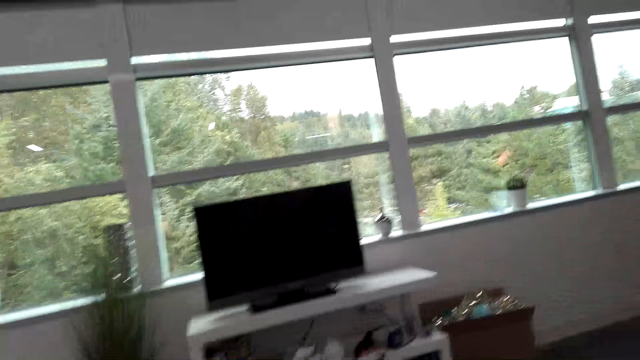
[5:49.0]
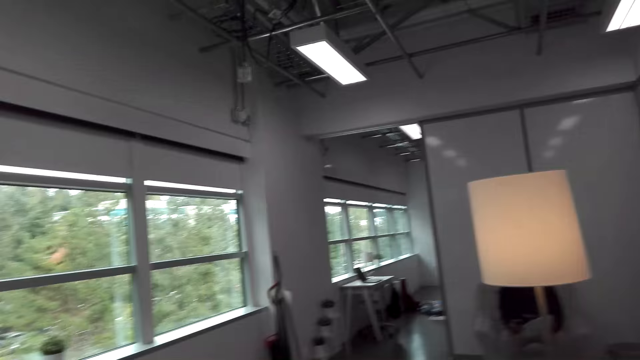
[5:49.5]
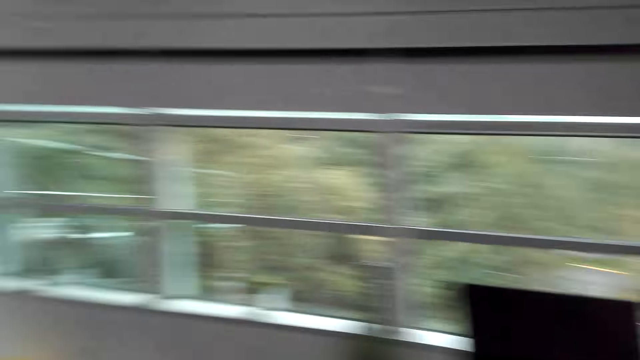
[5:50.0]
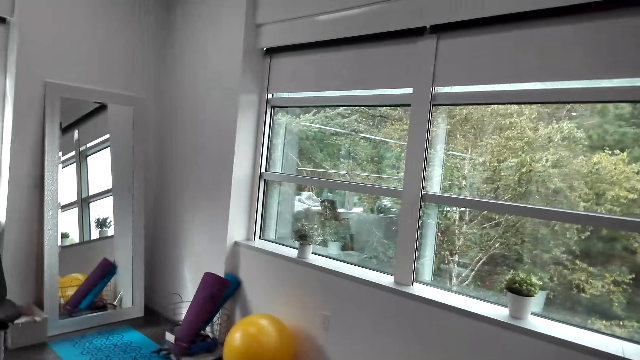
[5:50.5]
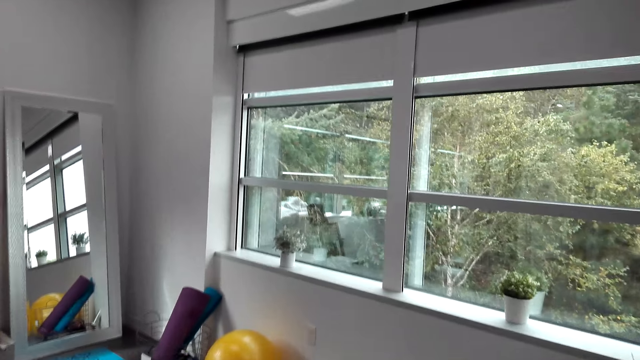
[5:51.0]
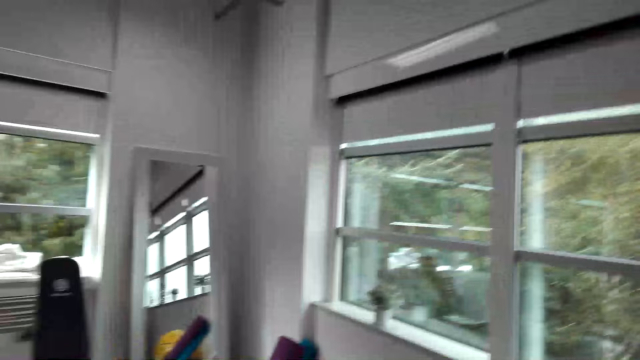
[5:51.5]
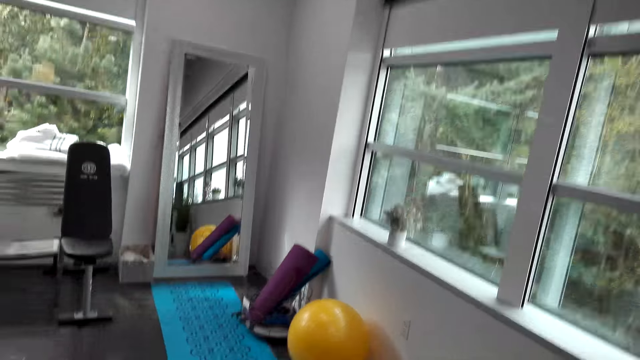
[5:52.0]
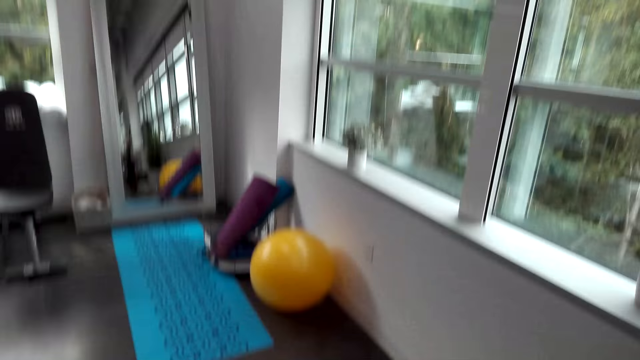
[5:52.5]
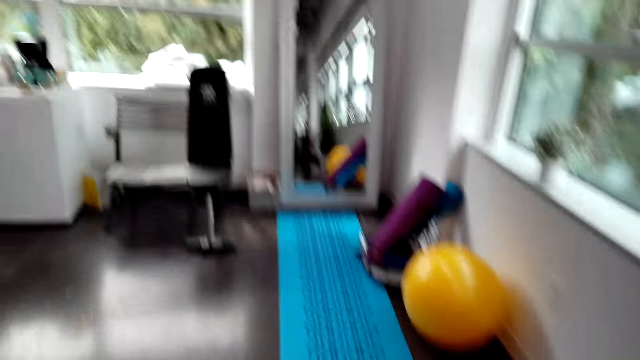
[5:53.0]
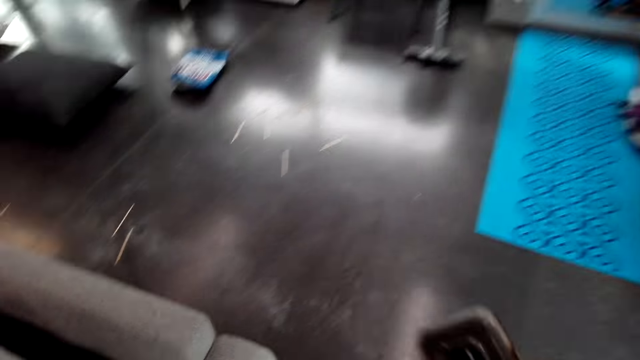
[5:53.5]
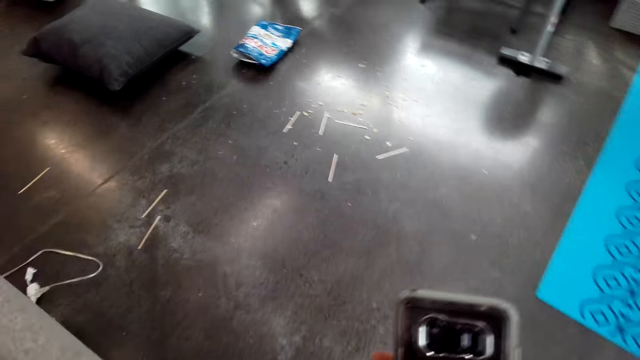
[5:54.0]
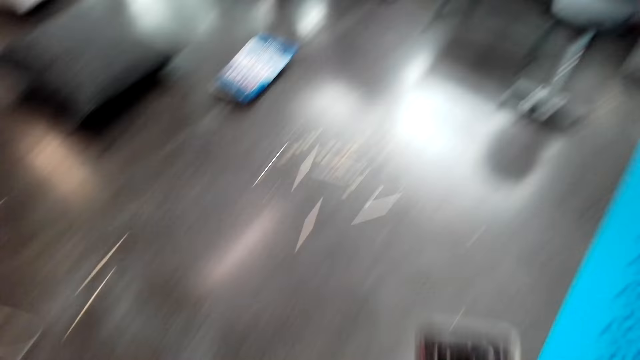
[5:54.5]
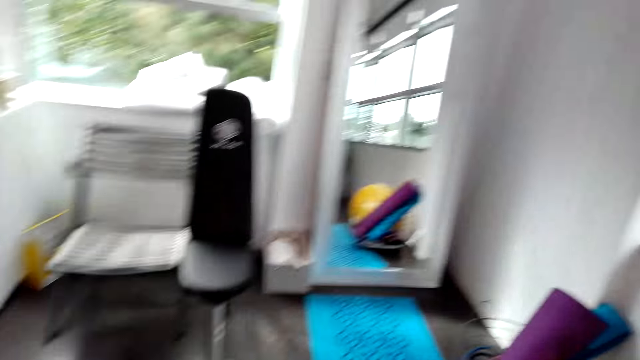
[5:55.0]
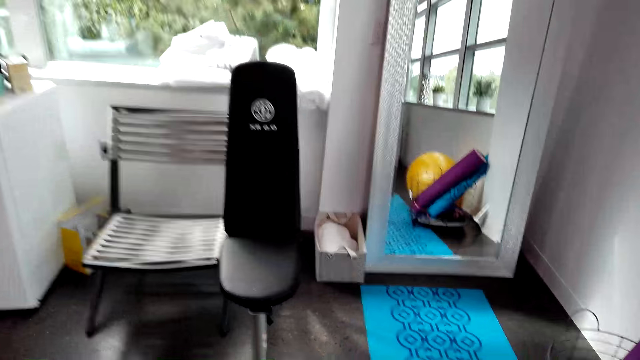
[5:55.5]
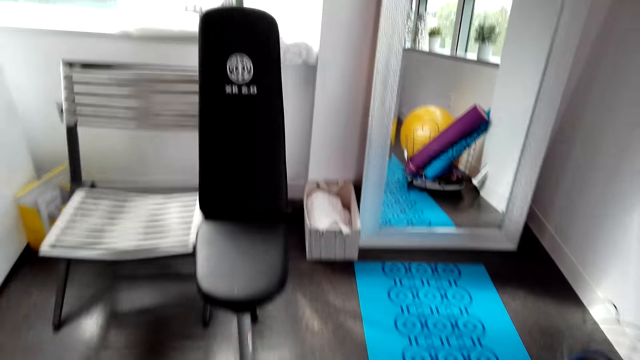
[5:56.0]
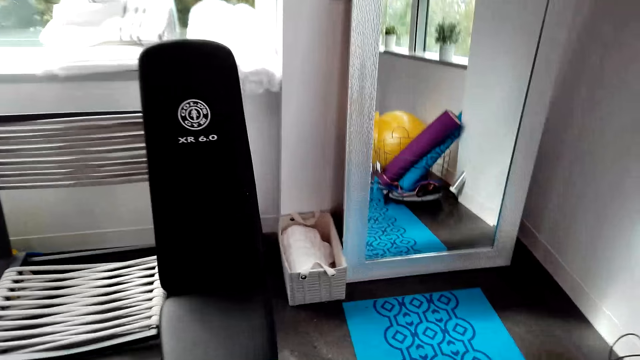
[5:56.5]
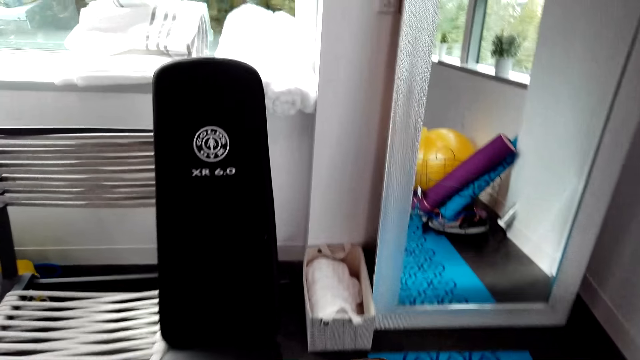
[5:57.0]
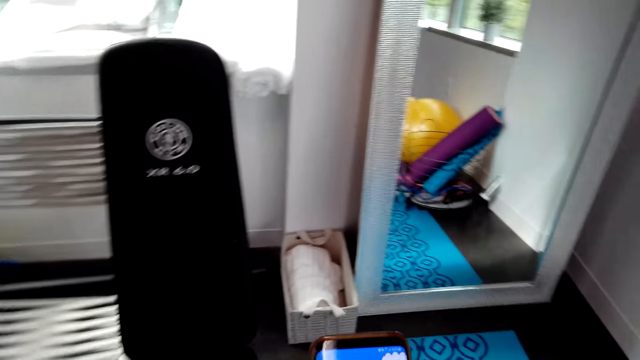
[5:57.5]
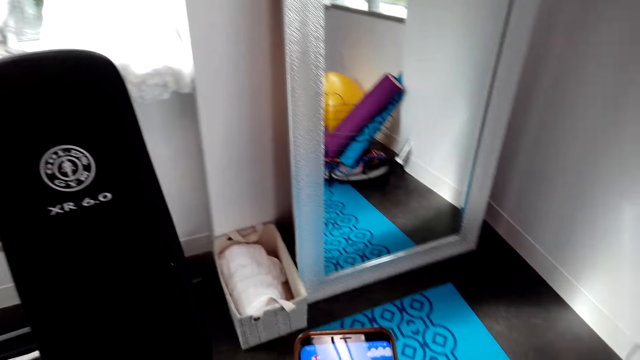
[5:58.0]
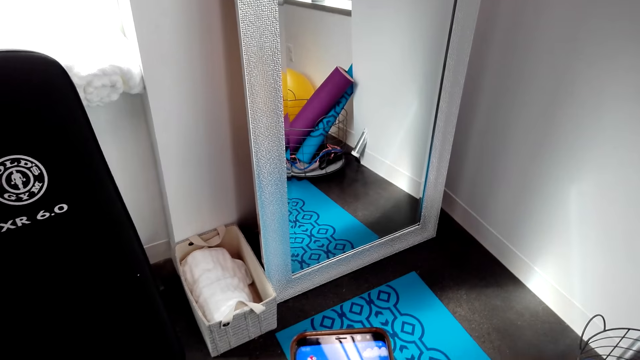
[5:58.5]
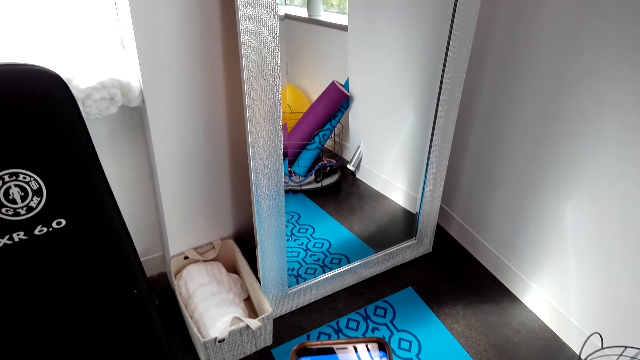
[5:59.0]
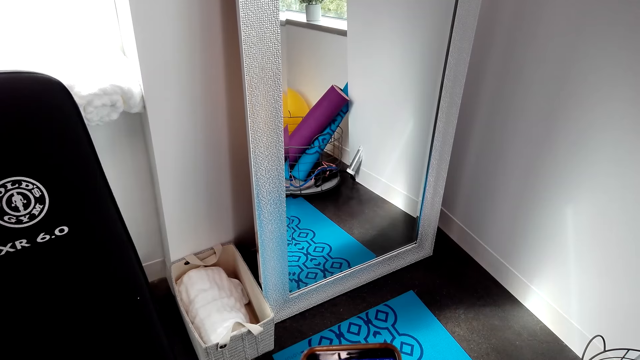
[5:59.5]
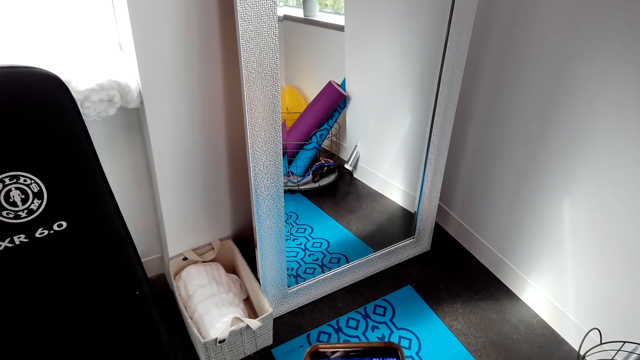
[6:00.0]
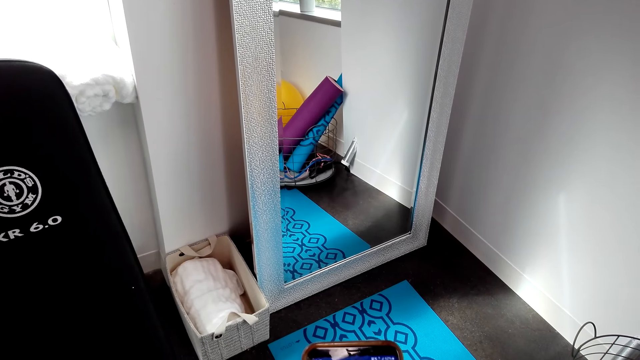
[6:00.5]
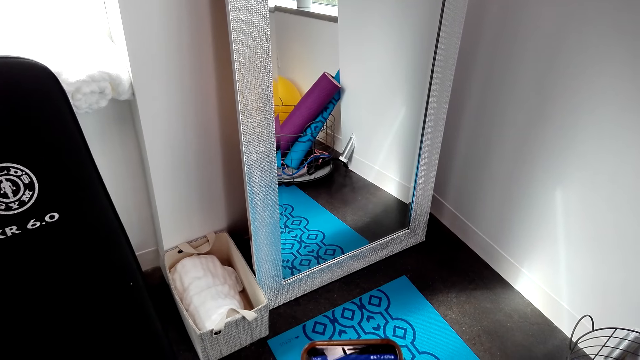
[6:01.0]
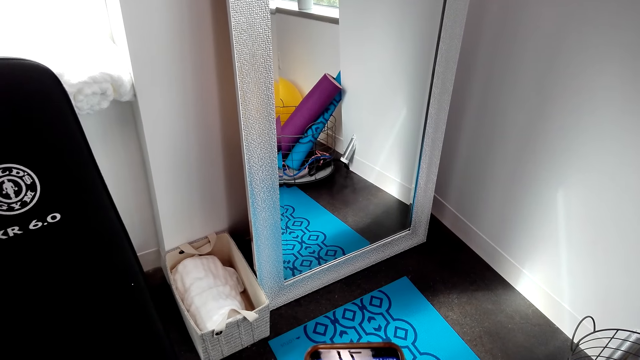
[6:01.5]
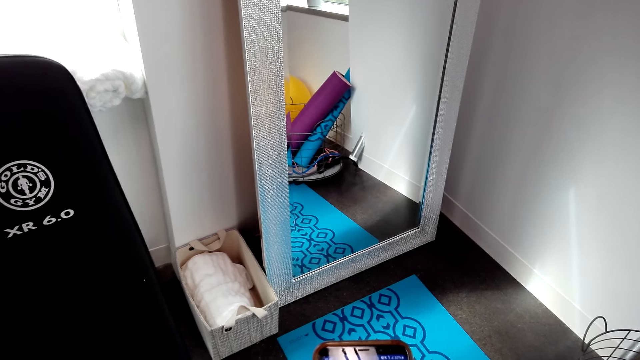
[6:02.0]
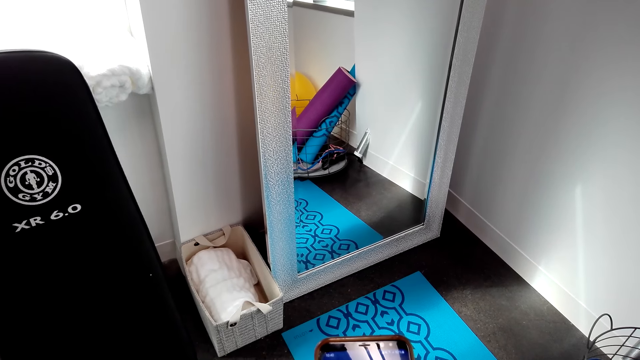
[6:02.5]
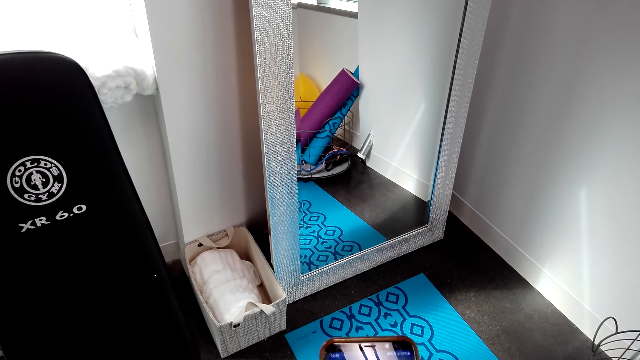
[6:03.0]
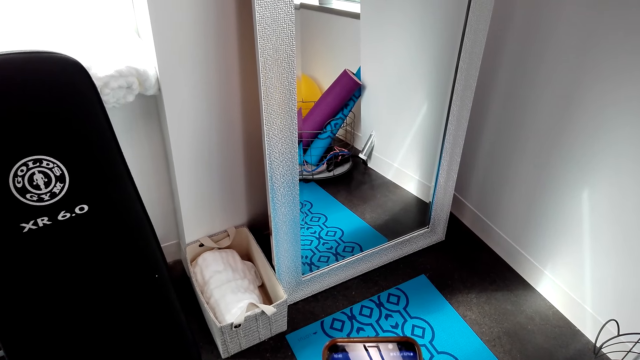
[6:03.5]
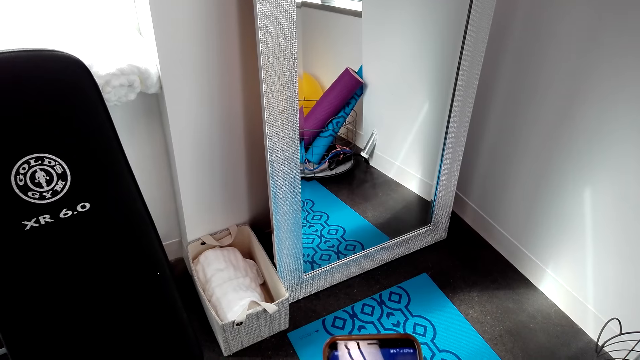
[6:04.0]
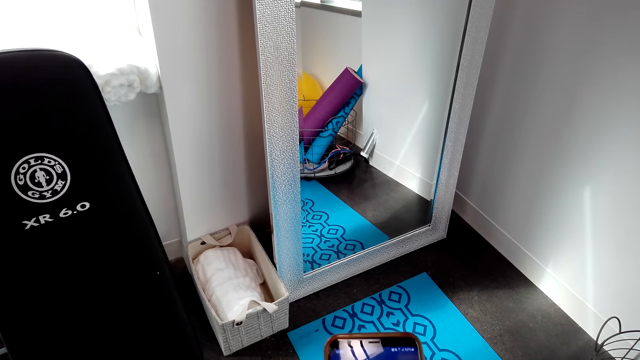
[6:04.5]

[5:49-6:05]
The camera wearer walks on the floor. They move around. They stare at her phone, hold the phone and walk the floor. They scroll at her phone.

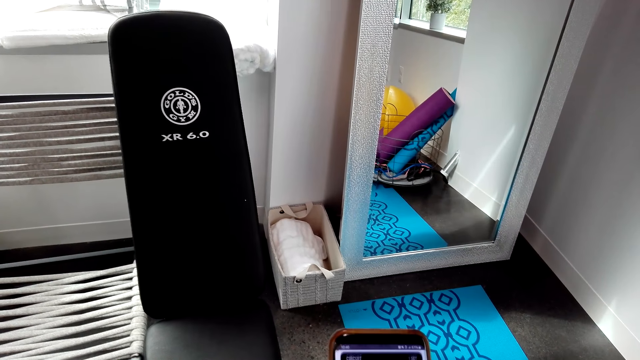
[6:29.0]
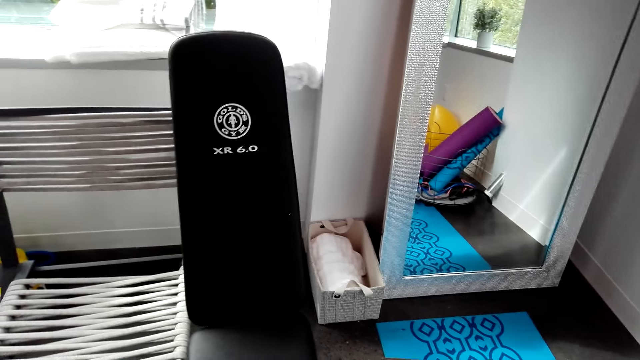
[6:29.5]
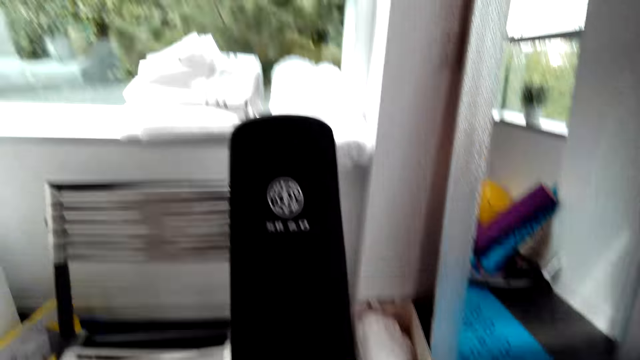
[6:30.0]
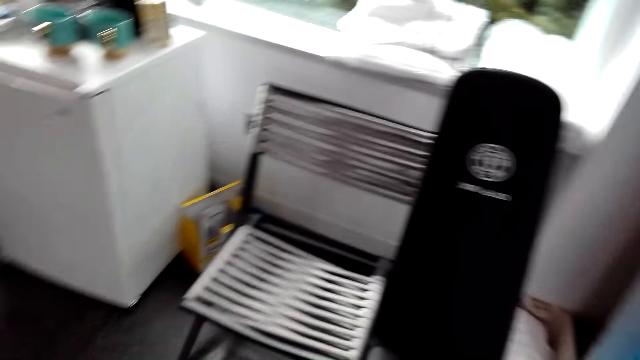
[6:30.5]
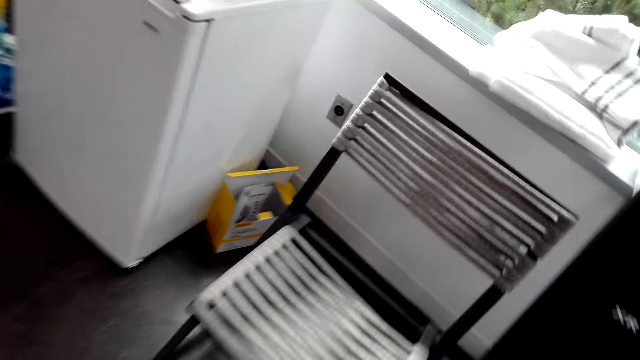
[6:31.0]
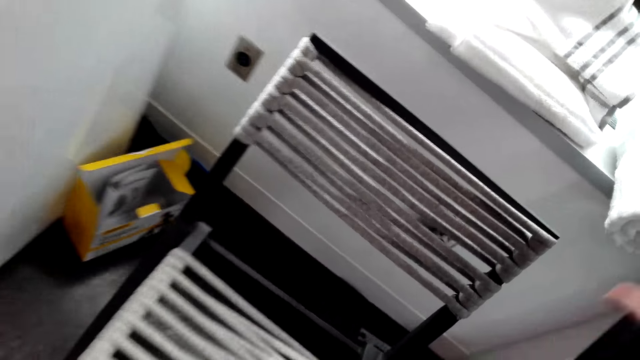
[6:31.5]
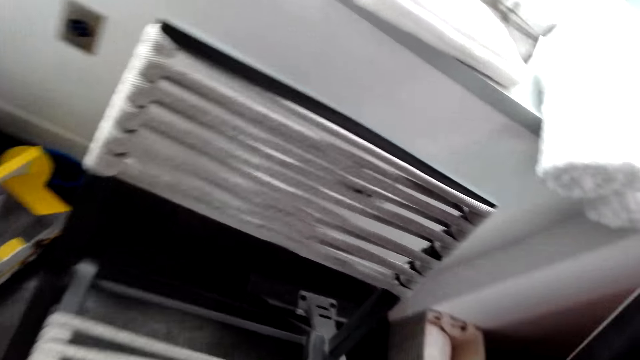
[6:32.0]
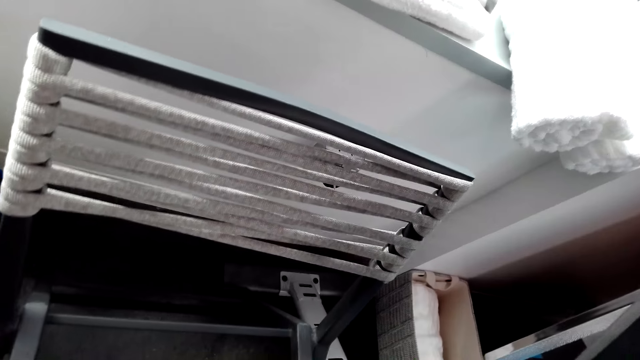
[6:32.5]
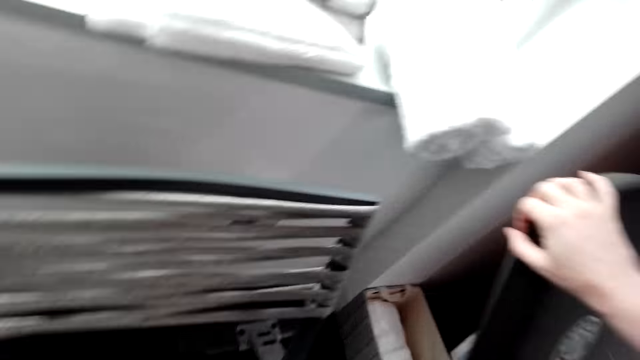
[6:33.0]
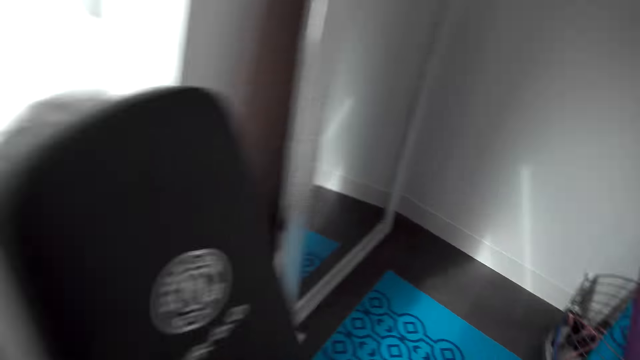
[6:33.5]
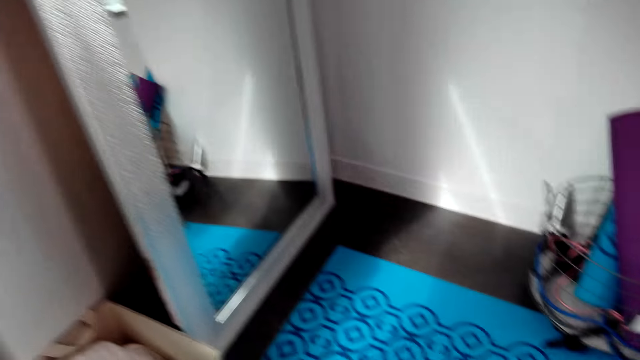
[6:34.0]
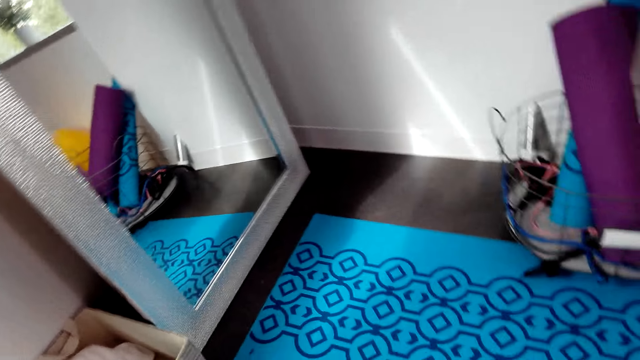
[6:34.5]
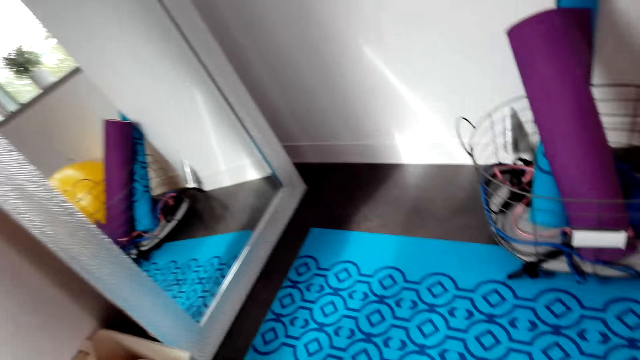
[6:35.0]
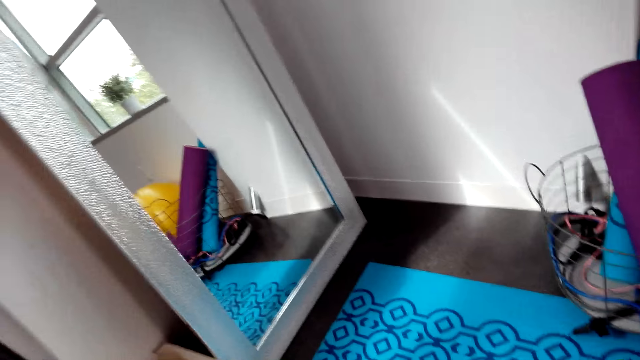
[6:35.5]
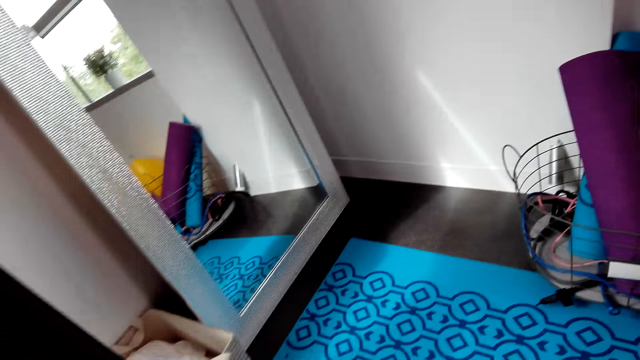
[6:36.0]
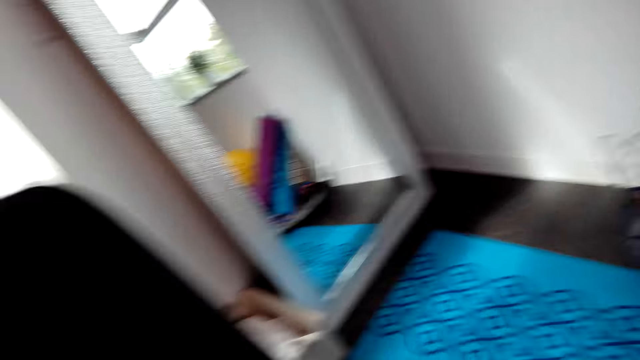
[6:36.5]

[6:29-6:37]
The camera wearer walks on the floor. They move the chair and something.
